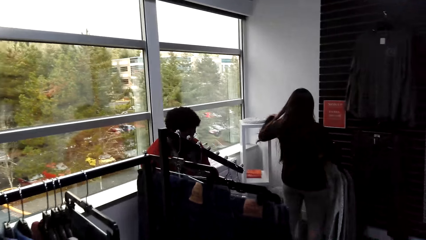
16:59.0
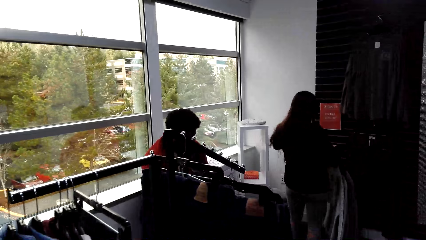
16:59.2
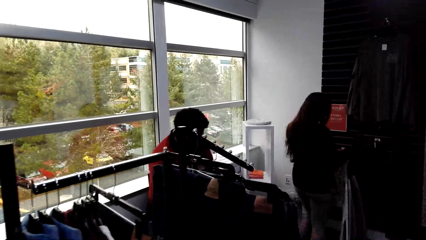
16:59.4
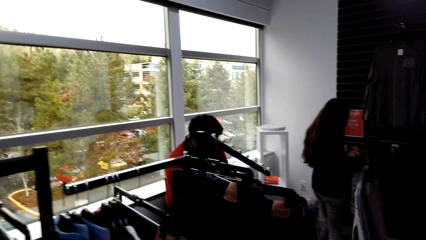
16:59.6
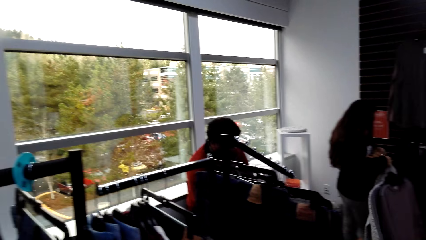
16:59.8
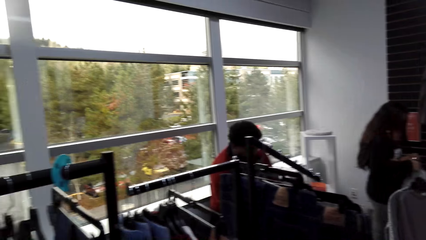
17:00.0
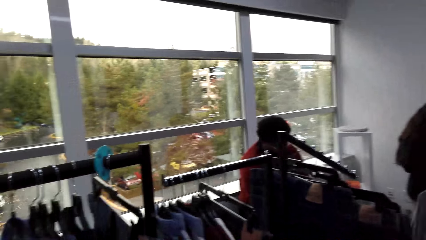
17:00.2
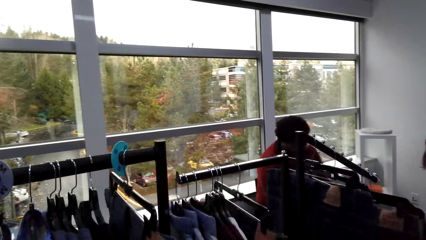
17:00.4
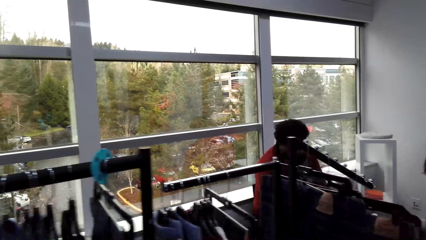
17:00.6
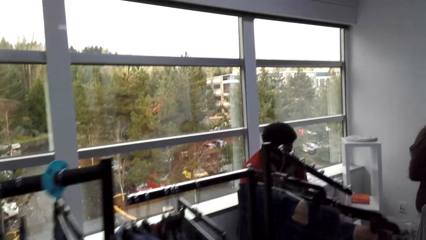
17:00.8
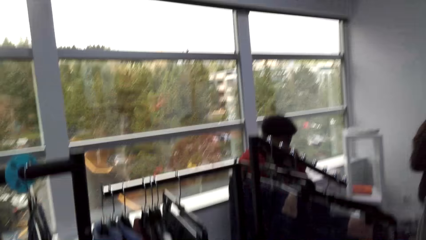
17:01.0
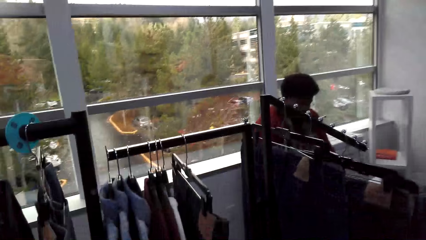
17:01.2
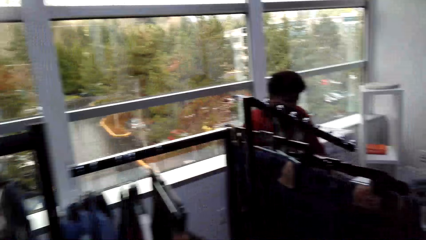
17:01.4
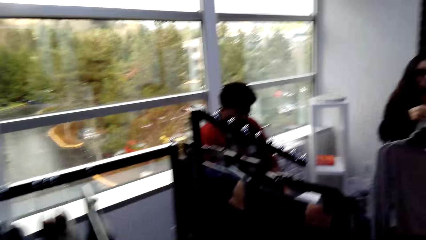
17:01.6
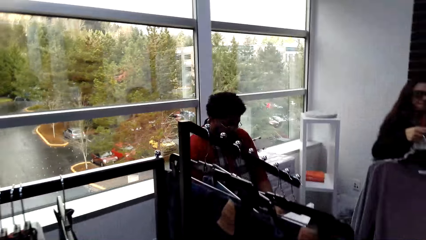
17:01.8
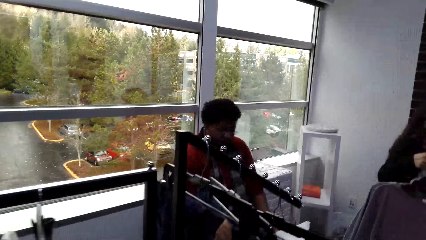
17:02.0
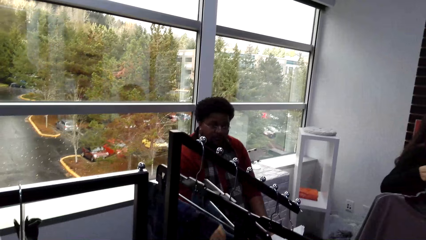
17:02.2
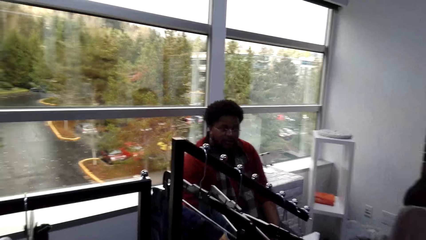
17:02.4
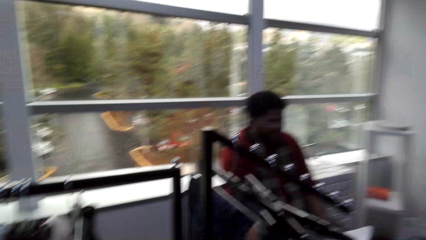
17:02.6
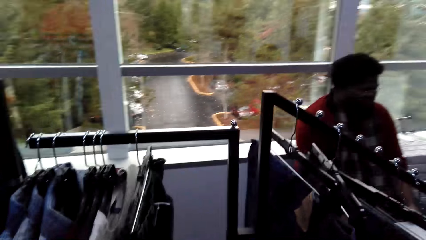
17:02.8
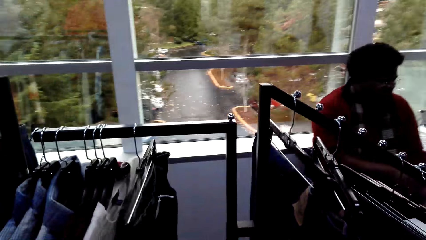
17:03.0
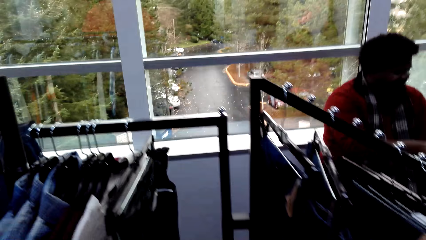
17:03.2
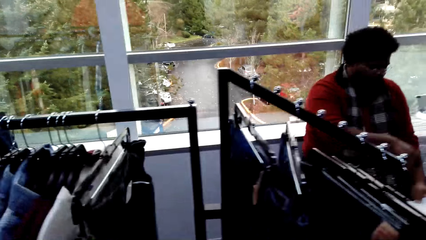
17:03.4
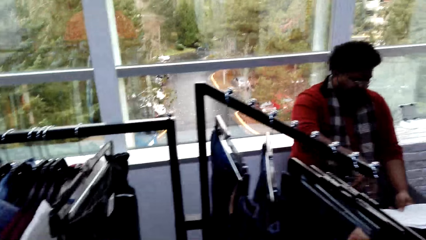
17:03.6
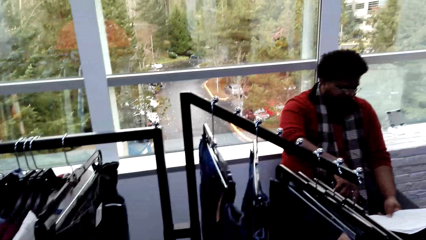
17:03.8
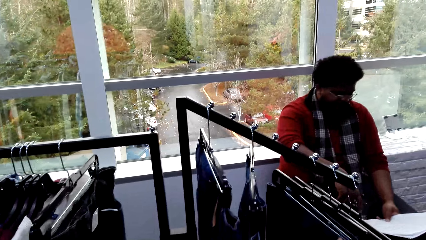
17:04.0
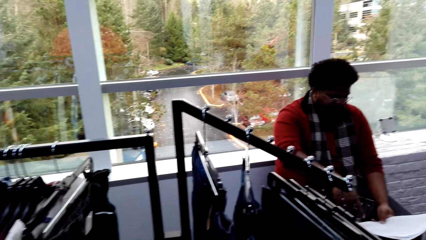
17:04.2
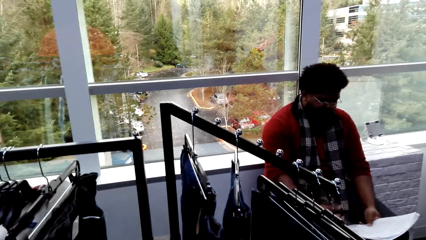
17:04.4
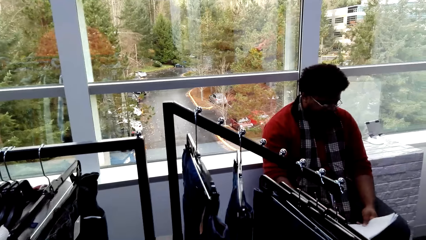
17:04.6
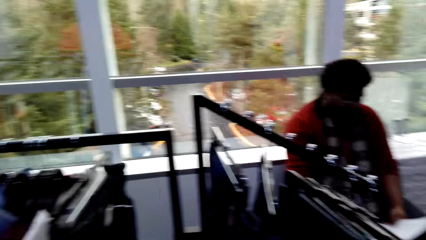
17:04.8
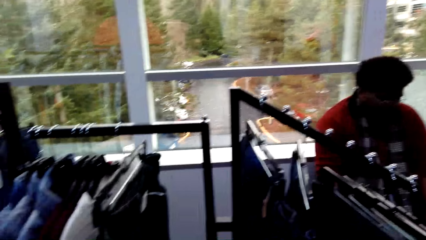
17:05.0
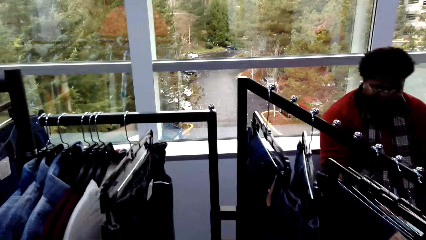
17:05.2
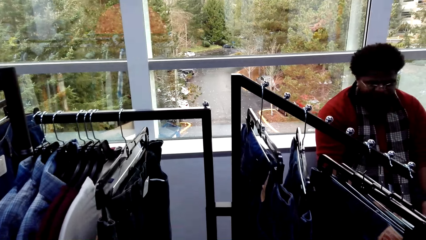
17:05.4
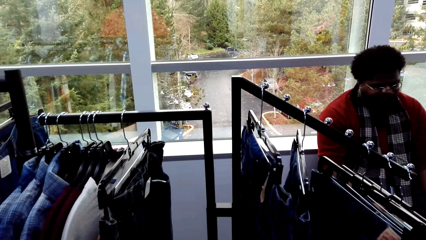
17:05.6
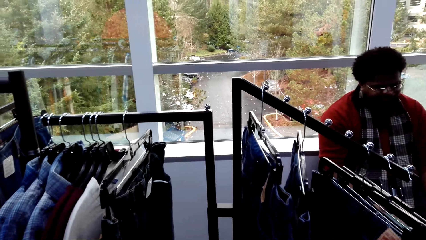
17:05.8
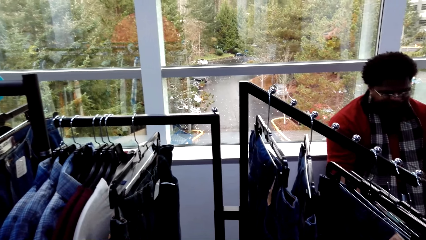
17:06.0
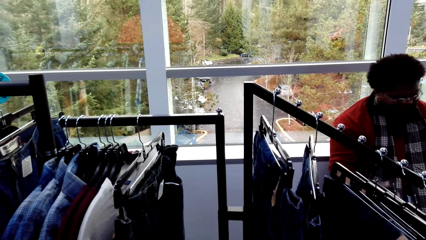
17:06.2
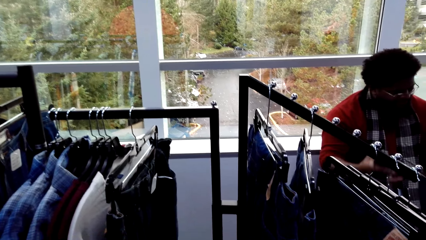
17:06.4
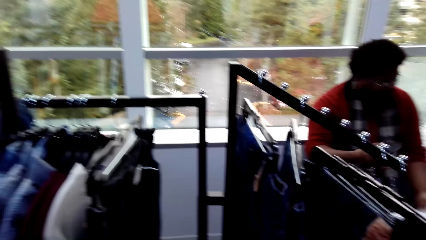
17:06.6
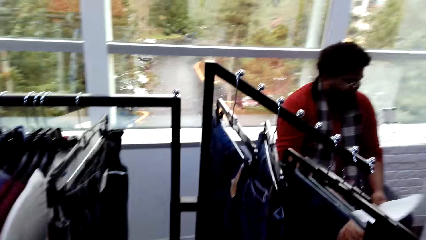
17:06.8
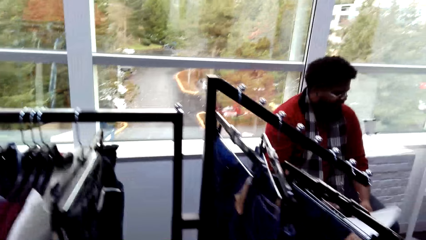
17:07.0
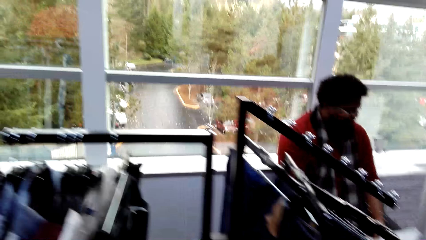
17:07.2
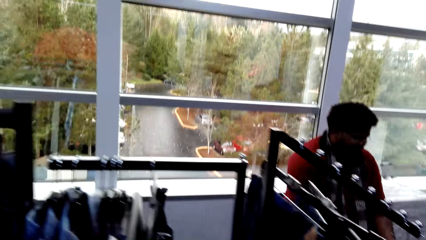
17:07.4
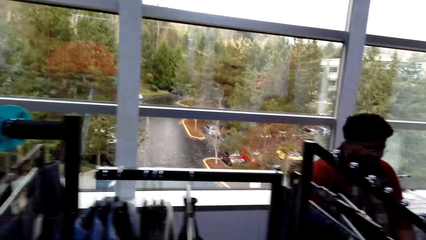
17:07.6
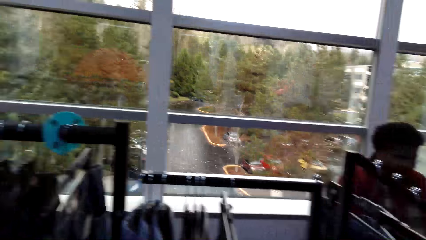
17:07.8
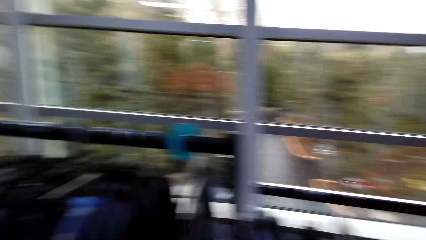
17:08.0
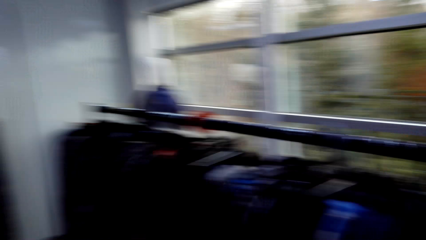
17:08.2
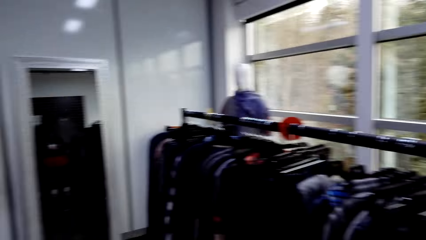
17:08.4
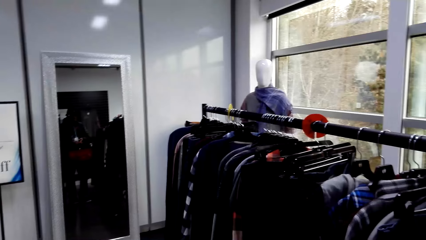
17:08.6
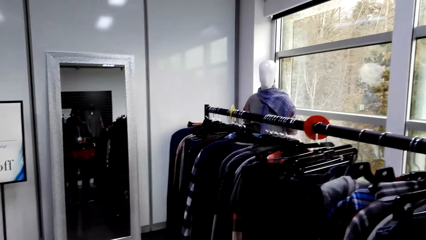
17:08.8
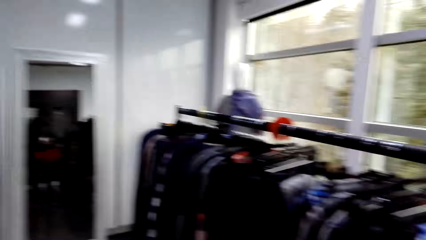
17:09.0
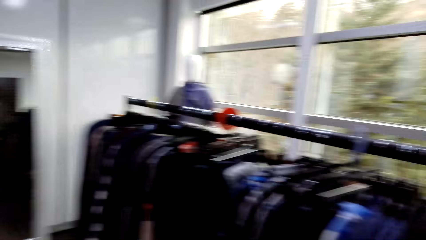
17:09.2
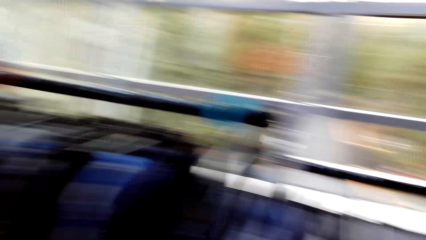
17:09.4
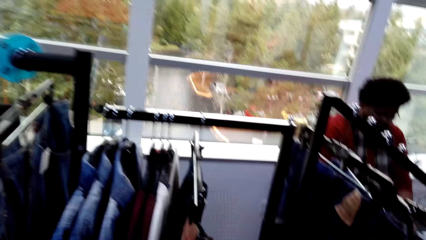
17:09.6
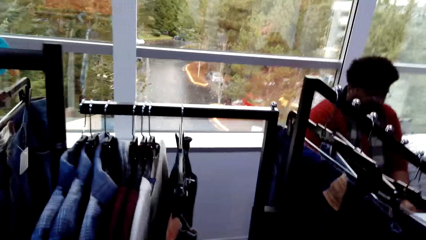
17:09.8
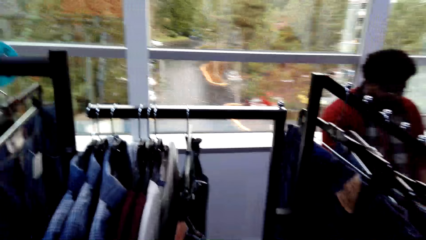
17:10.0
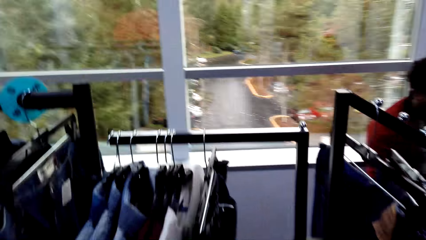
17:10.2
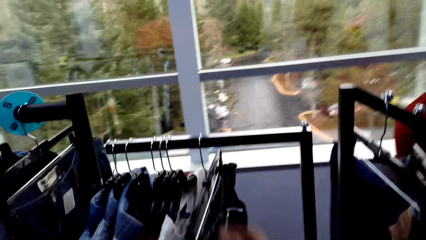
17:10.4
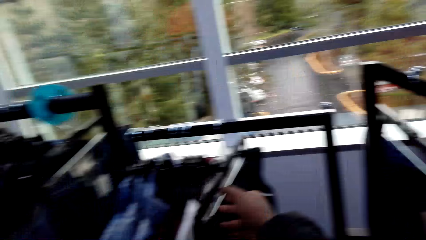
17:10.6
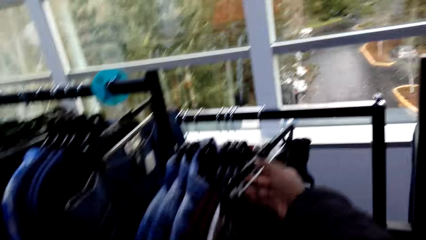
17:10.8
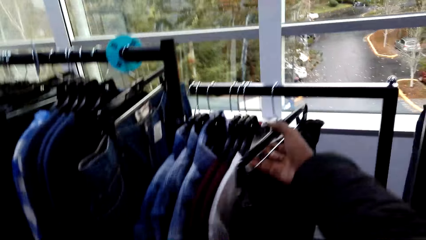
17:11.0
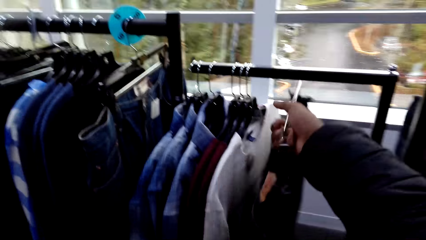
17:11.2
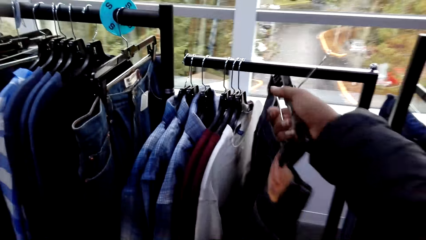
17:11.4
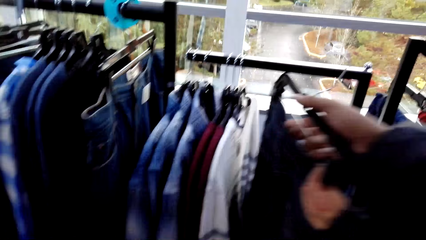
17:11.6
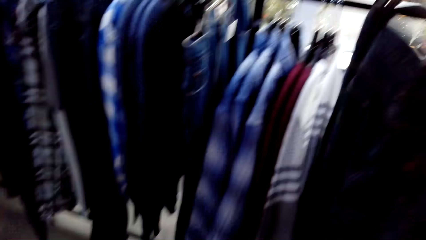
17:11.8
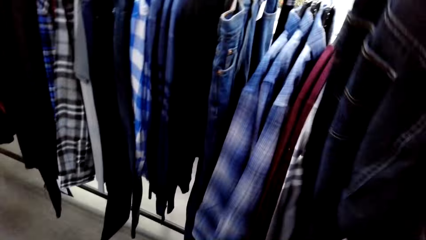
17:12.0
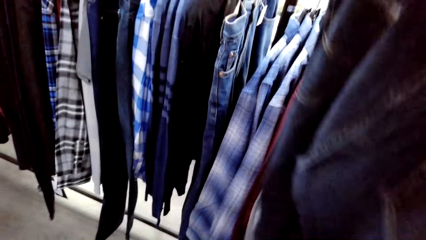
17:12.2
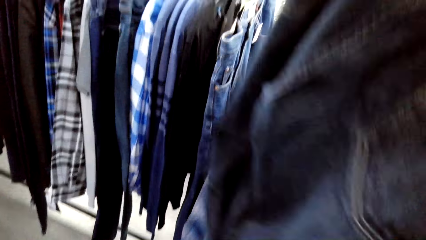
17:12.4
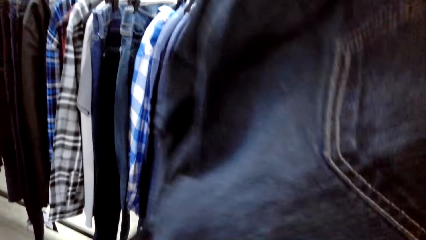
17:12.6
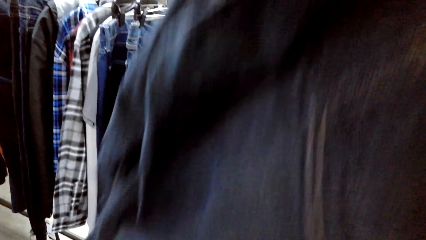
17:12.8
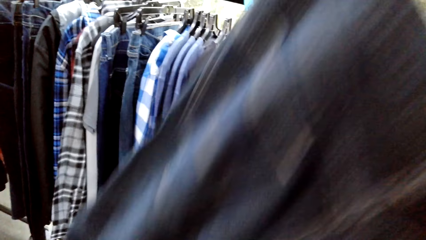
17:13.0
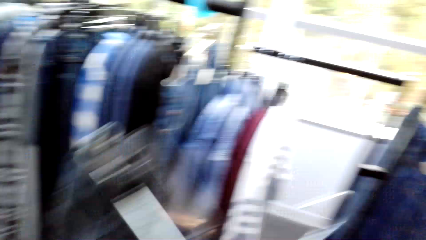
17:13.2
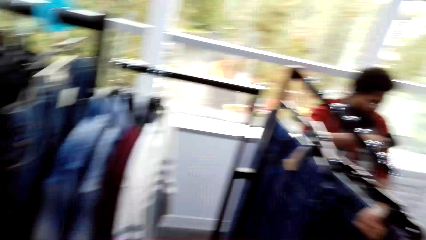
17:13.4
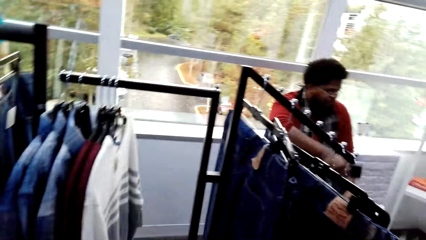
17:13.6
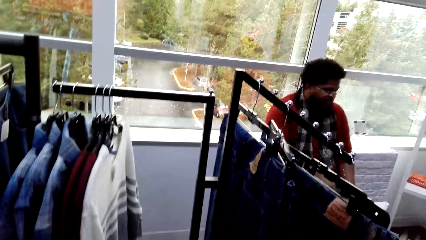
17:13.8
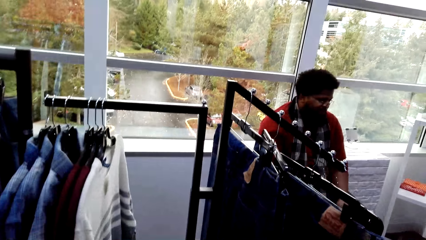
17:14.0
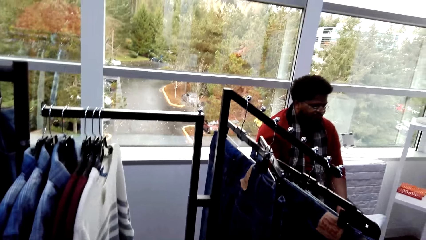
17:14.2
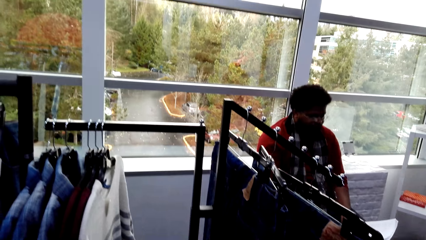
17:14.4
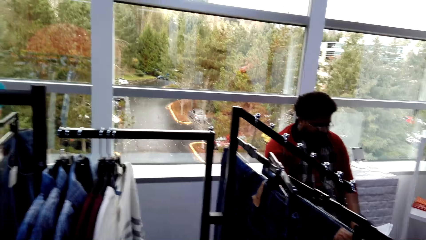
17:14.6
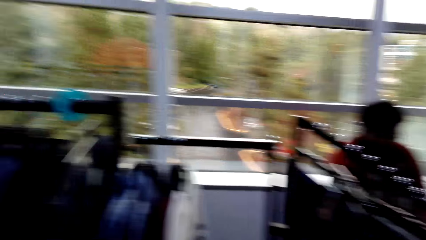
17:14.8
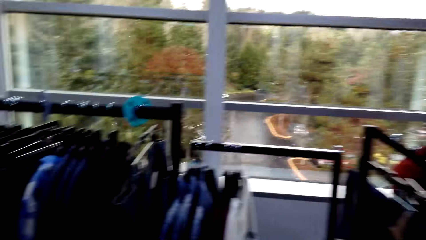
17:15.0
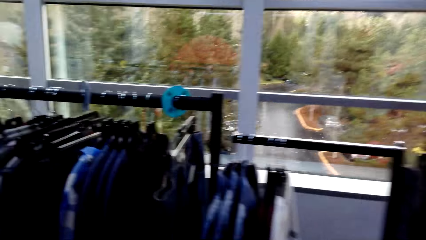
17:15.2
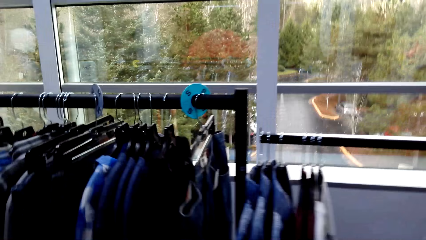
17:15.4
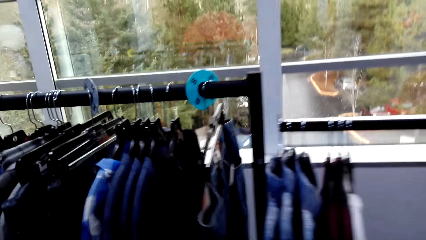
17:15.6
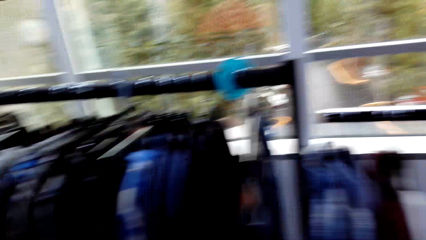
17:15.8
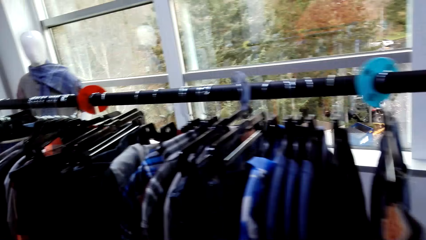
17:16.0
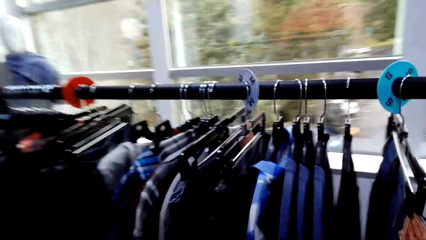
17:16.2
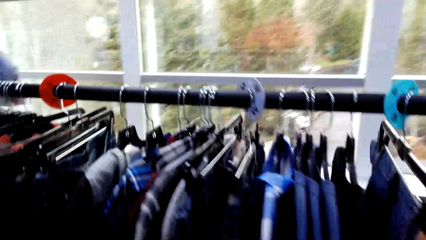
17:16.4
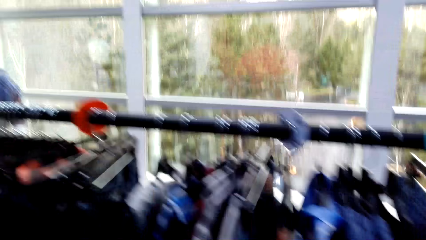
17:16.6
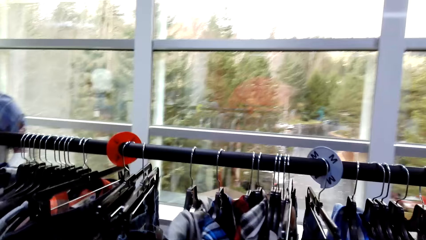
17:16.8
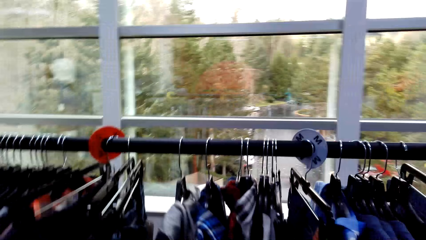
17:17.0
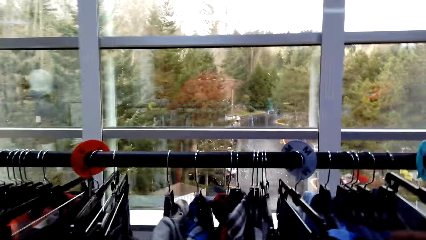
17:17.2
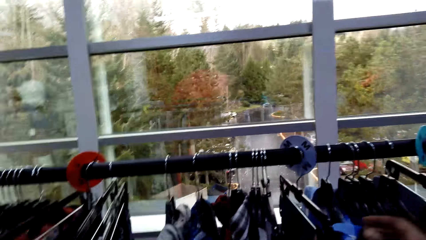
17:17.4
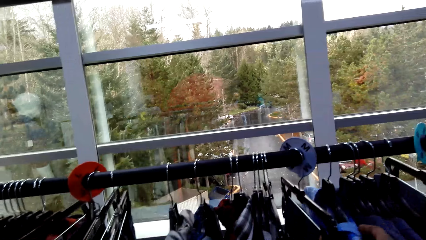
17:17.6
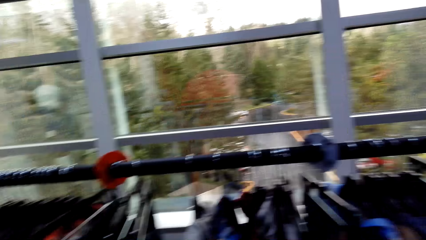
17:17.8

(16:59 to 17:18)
The camera wearer talks to a person. The person talks to the camera wearer. The camera wearer turns his head. He removes the jeans from the hanger stand. He looks around.
